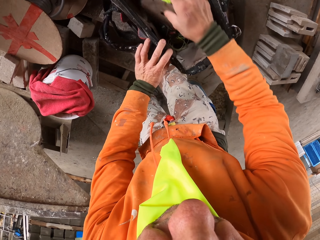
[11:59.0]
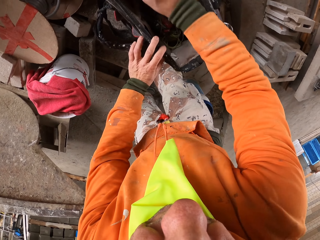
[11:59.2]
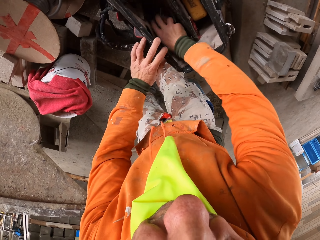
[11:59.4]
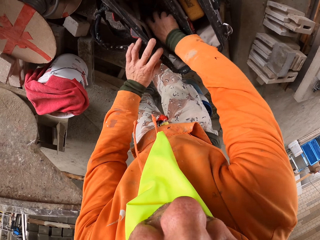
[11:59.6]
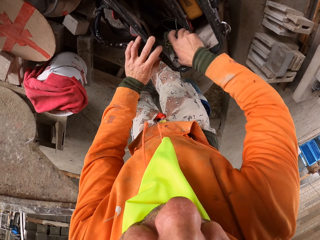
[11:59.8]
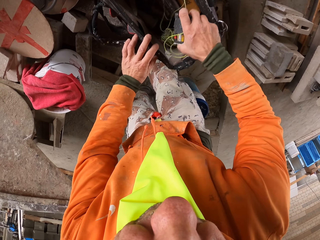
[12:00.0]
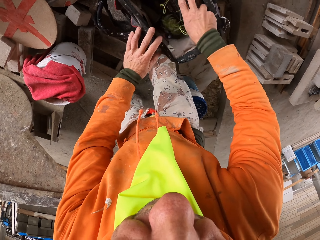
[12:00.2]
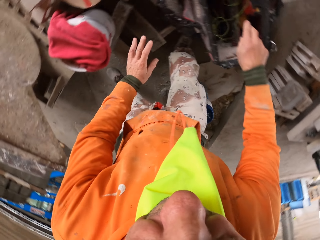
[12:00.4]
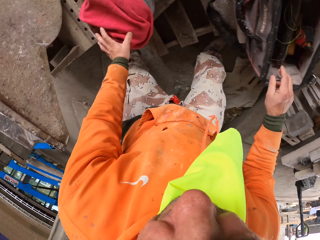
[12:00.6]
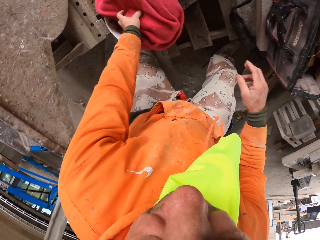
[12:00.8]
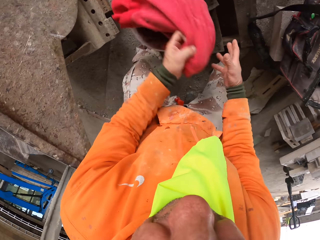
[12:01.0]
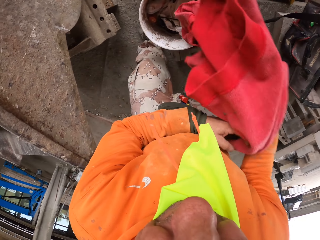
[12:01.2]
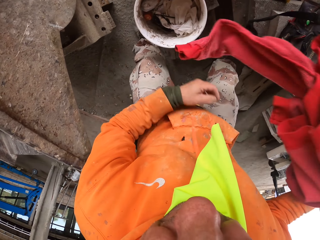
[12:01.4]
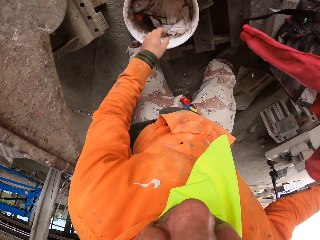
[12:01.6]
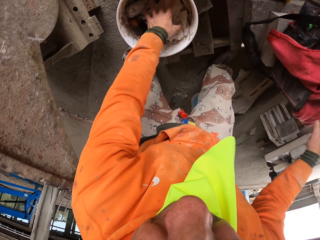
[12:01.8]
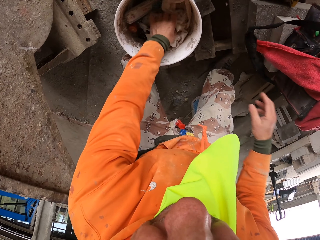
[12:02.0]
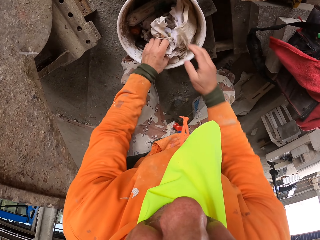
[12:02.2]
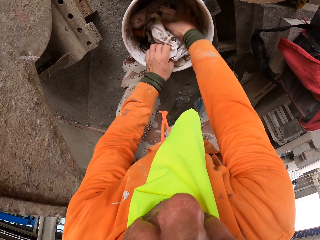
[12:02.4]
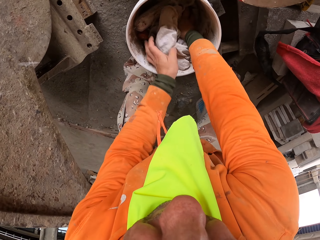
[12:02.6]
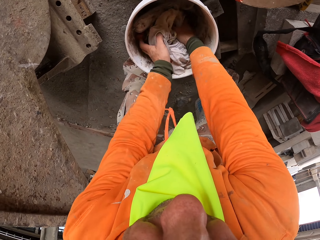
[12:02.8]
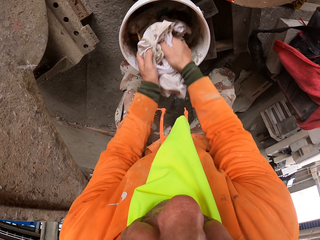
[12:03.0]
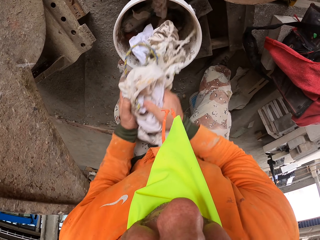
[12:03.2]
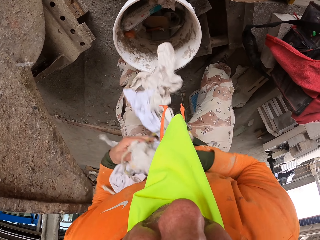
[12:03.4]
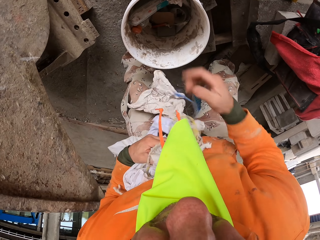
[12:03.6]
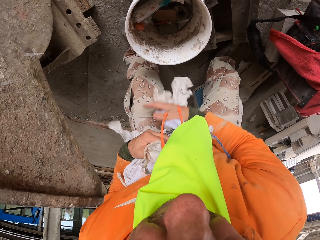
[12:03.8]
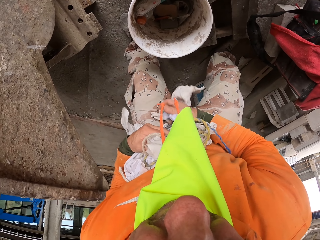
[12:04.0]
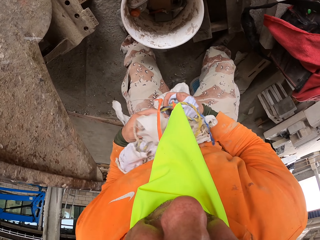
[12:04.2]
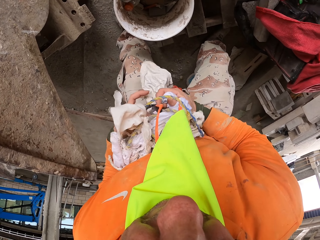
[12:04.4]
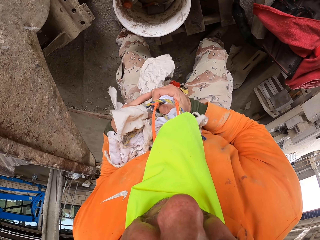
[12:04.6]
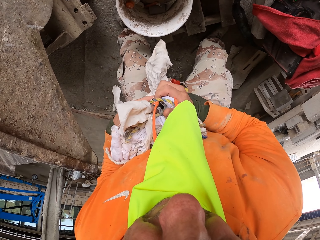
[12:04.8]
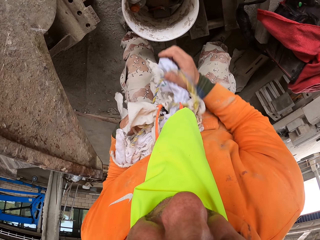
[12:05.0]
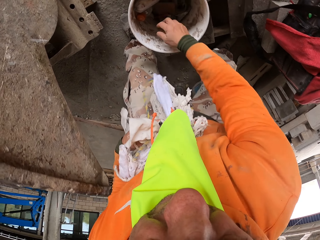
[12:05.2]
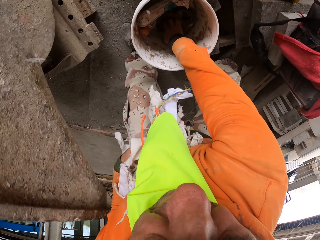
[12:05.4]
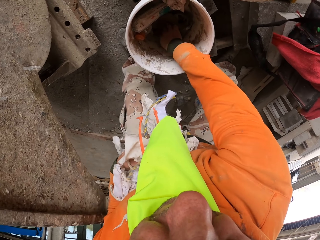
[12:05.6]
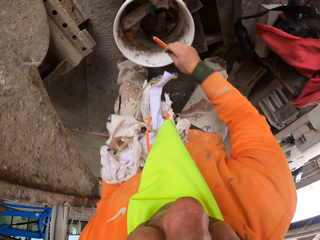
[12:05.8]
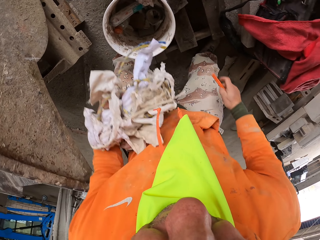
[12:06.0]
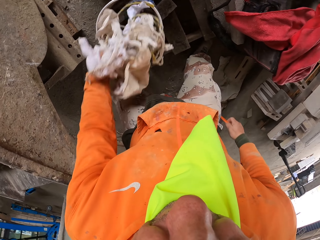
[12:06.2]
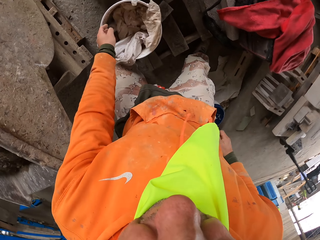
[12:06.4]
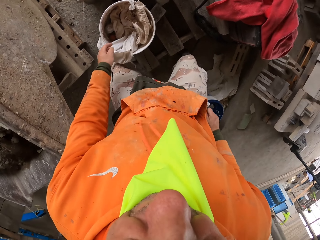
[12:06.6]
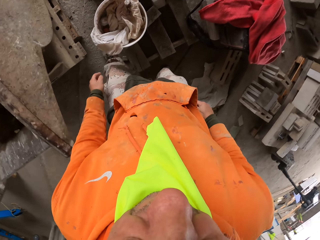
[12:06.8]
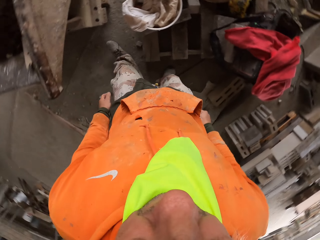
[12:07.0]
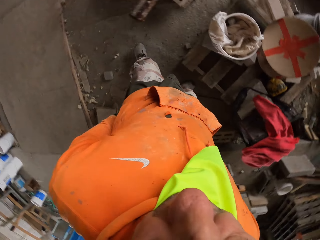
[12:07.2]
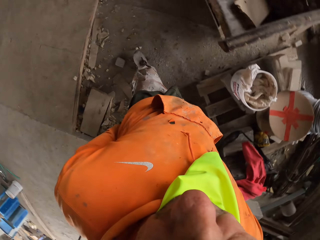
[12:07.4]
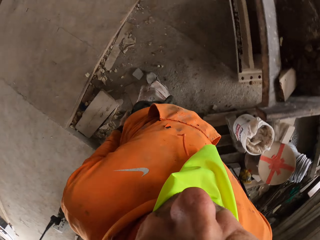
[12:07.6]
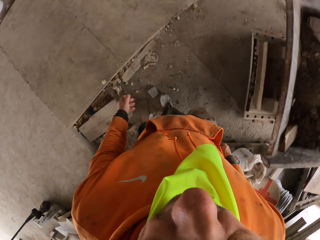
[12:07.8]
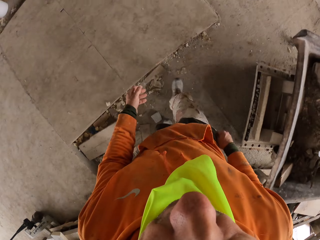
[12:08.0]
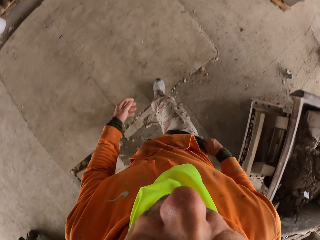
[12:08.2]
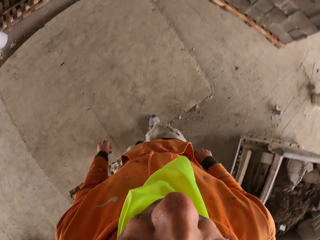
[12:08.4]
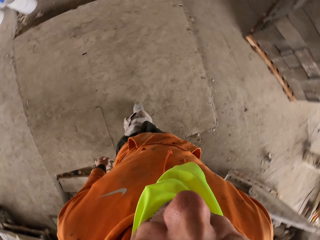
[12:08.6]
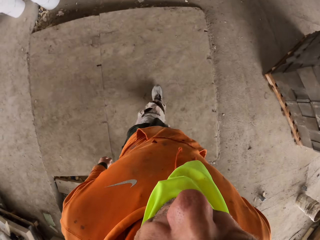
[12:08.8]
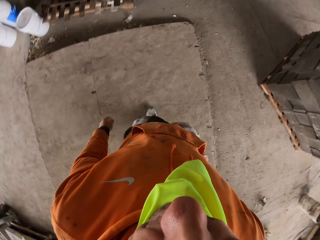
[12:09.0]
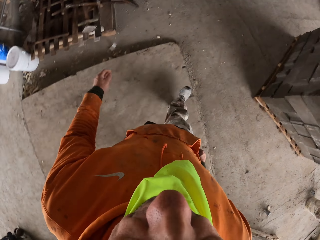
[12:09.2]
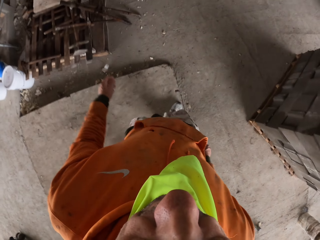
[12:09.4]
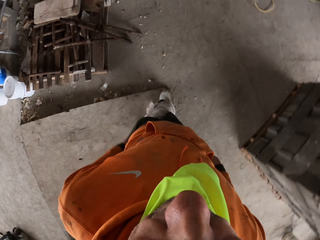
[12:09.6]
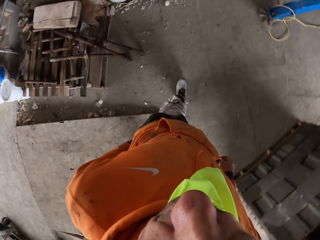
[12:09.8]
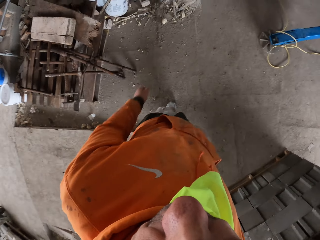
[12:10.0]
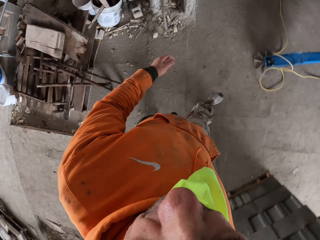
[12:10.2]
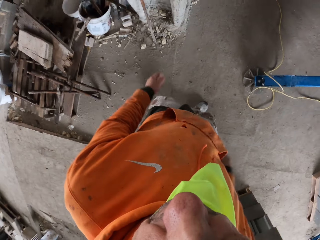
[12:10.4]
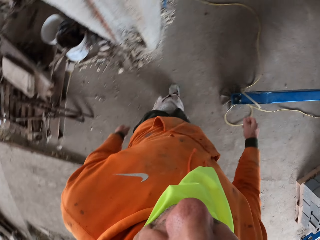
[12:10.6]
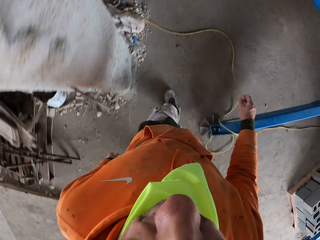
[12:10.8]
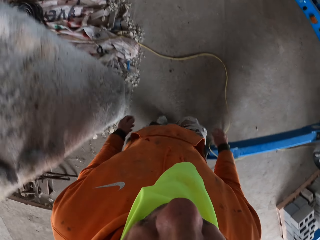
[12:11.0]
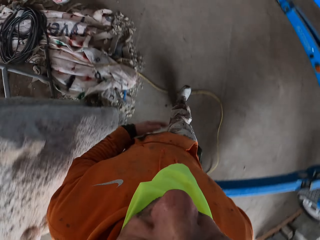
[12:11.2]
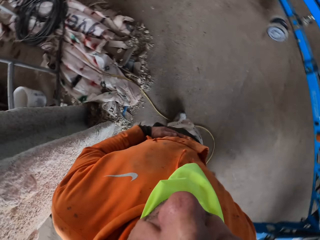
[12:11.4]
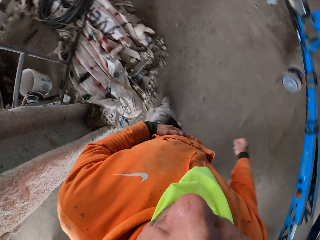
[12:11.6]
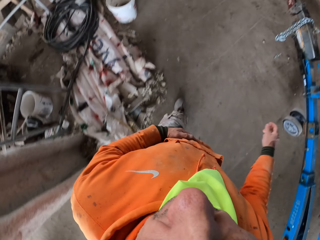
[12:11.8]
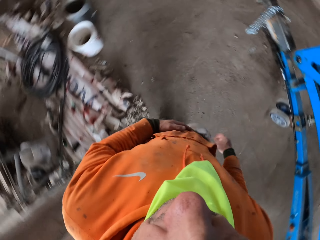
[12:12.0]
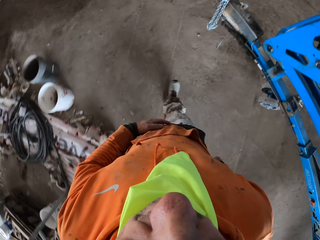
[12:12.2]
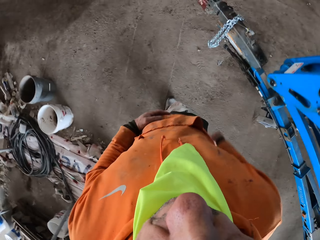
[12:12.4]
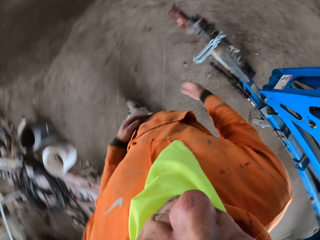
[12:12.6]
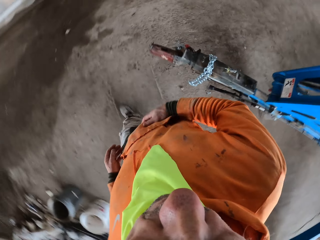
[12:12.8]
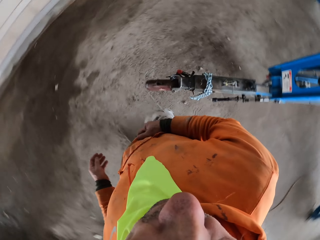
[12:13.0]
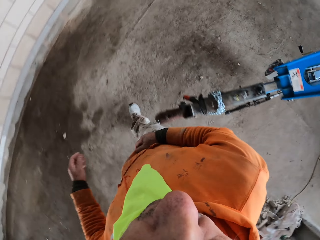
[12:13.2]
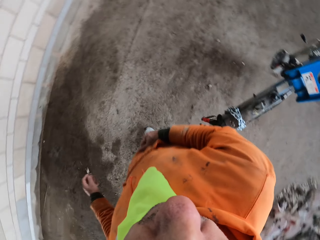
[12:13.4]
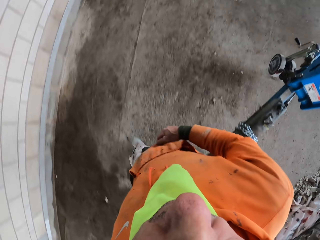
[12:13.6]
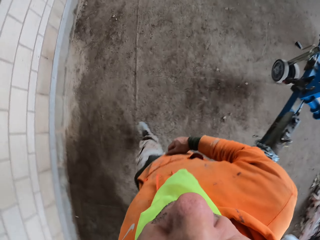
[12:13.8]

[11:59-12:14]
The camera wearer puts a sponge in a bag. They move something in the bag. They pick up a pullover and place the pullover on the bag. They pick up cloths, pick up a rope, pick up a pencil. They put the cloths in a bucket. They drop the rope in the bucket. They walk around the construction site. They pocket the pencil.

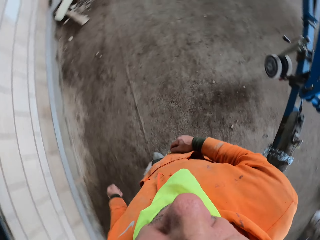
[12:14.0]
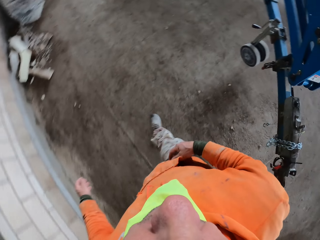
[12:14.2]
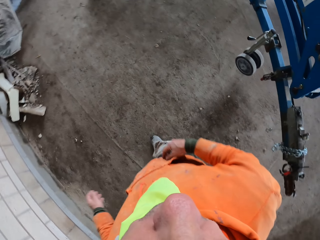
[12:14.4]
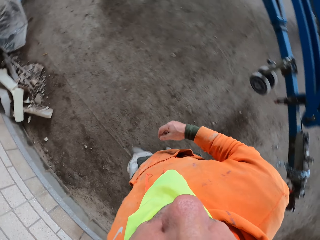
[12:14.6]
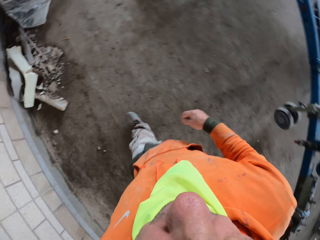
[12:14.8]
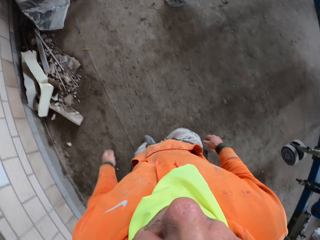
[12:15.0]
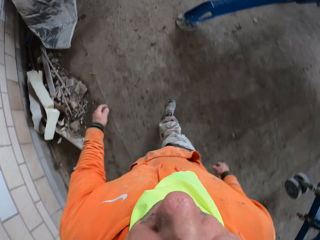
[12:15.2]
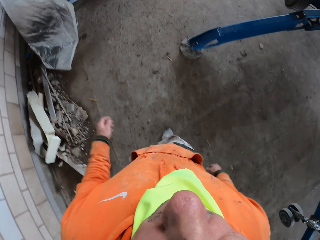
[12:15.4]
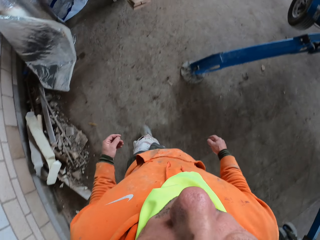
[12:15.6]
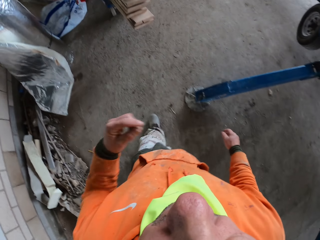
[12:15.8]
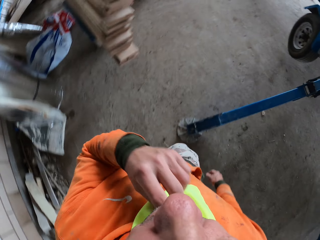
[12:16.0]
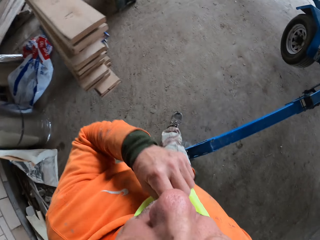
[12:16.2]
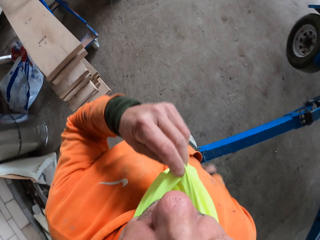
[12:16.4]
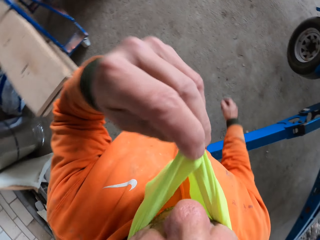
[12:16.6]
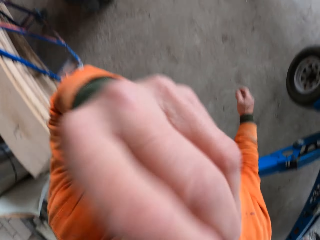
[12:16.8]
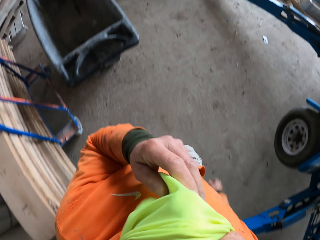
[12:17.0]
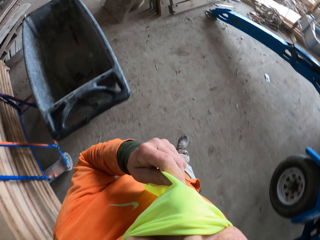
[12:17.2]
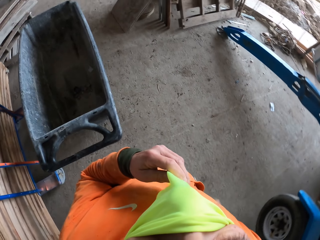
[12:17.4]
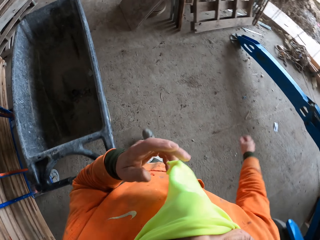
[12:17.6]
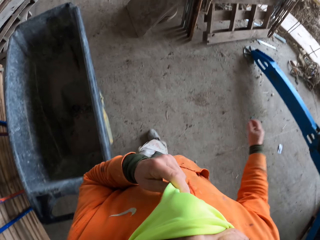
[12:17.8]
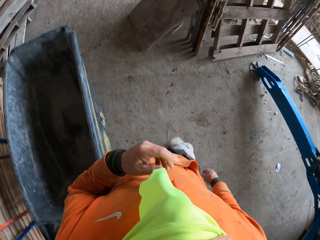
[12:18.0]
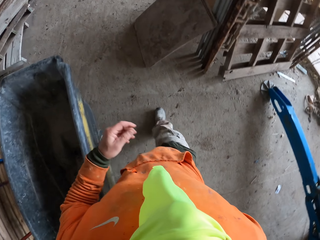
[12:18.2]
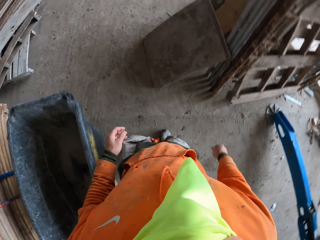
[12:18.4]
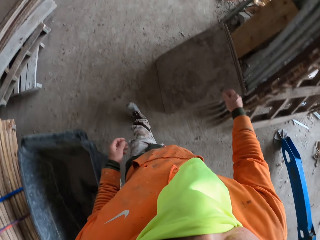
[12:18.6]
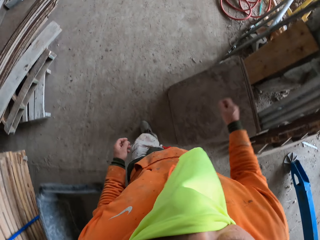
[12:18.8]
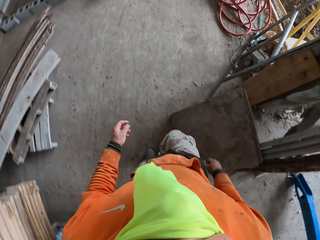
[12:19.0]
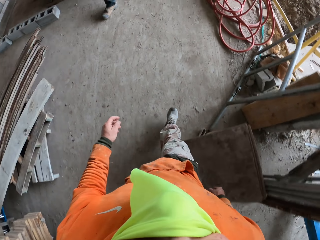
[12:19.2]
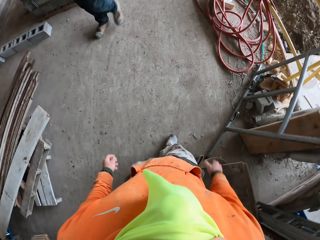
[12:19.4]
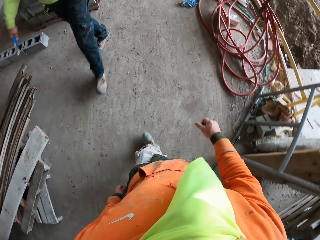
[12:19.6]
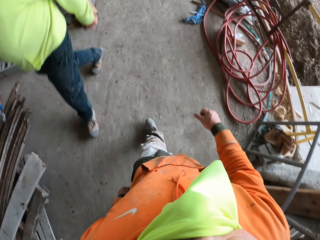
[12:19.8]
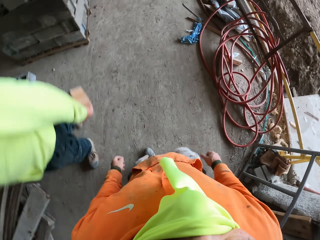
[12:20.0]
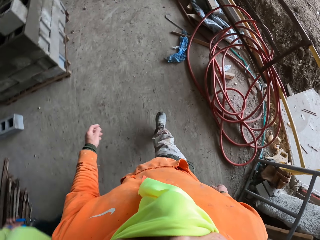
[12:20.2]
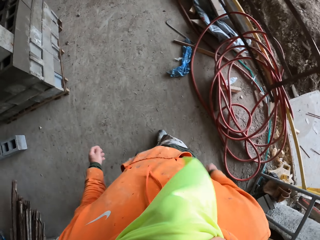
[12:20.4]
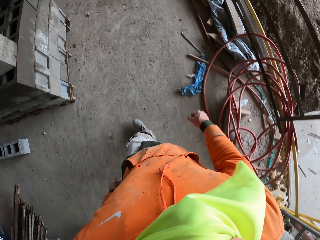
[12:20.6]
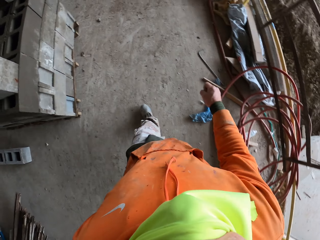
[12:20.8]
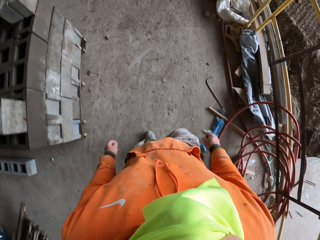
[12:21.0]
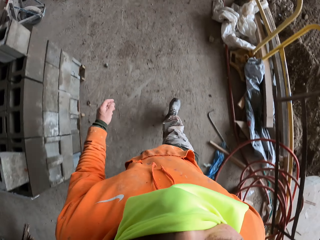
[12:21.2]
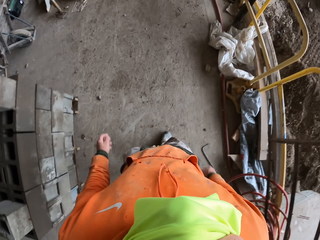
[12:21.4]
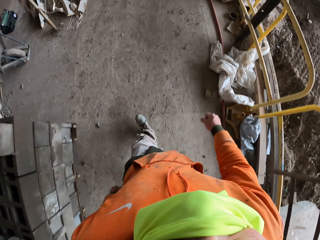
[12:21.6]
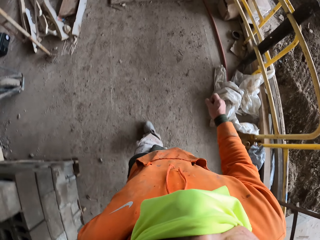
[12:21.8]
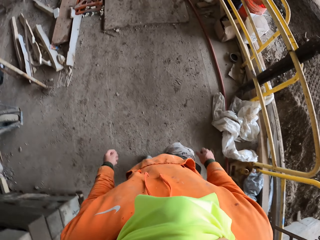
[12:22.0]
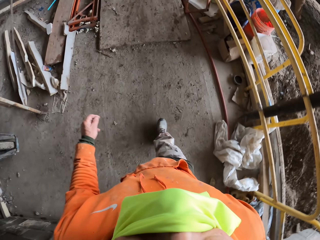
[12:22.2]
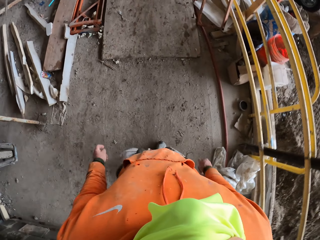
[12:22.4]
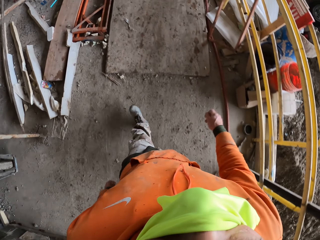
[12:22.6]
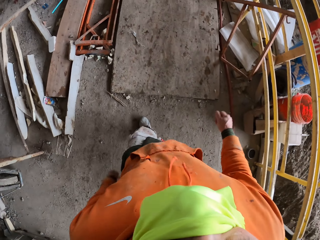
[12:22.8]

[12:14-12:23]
The camera wearer covers the mouth and the nose with a scarf. A person walks at the construction site.
